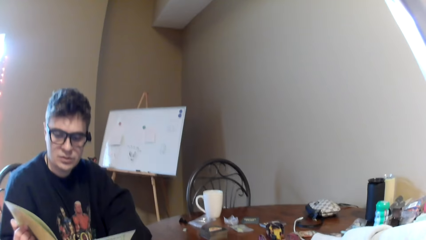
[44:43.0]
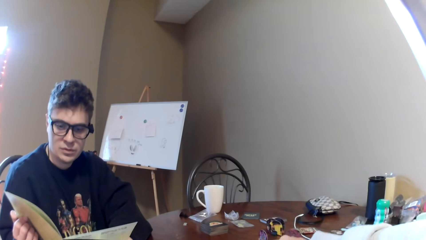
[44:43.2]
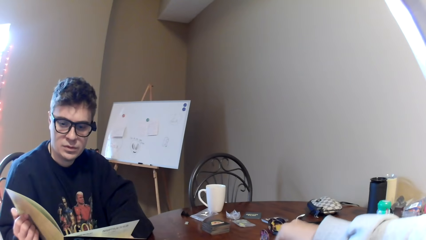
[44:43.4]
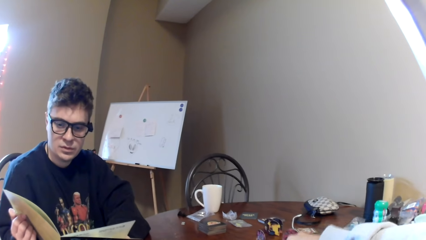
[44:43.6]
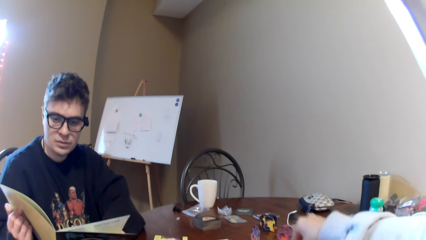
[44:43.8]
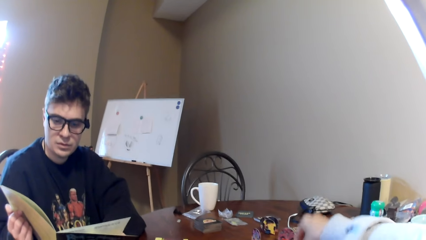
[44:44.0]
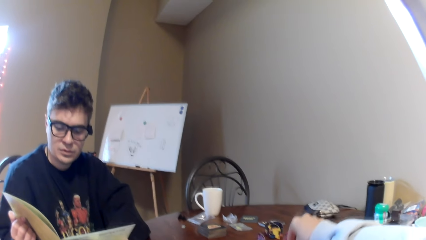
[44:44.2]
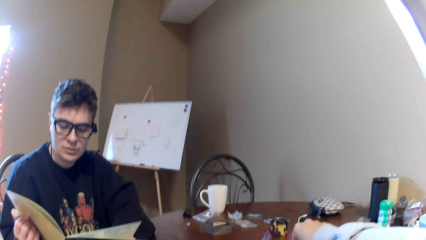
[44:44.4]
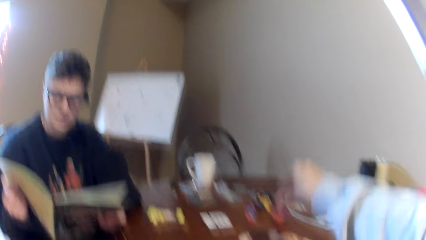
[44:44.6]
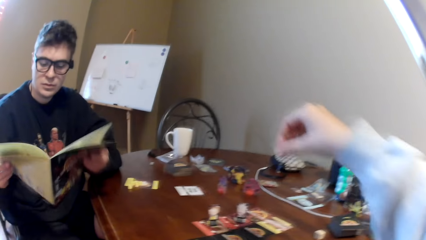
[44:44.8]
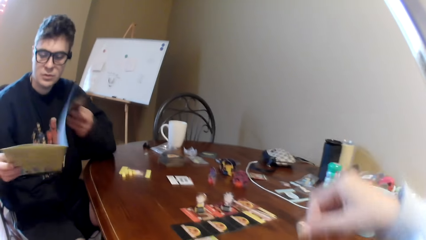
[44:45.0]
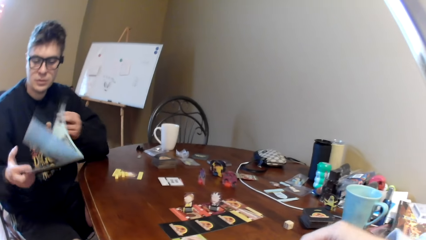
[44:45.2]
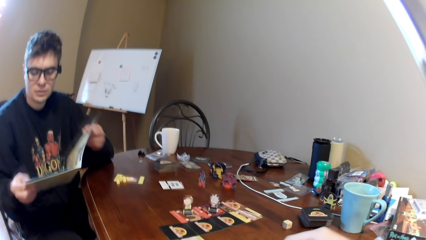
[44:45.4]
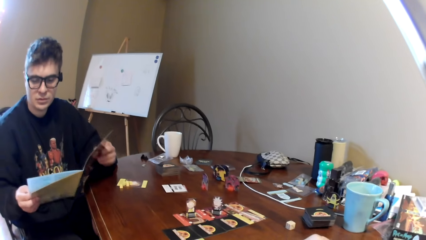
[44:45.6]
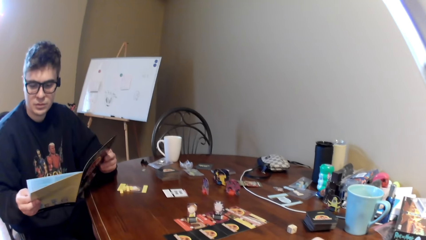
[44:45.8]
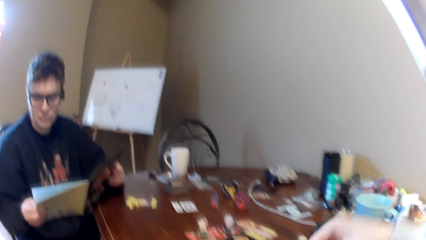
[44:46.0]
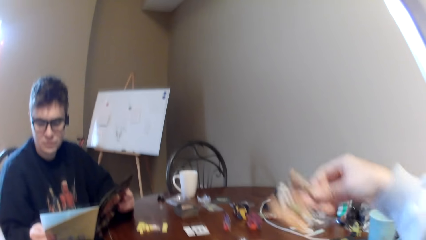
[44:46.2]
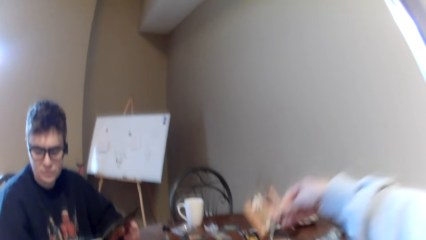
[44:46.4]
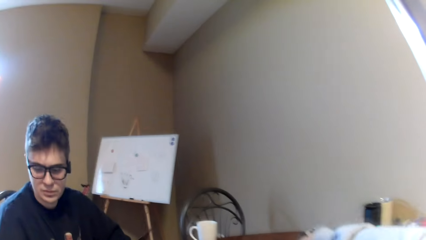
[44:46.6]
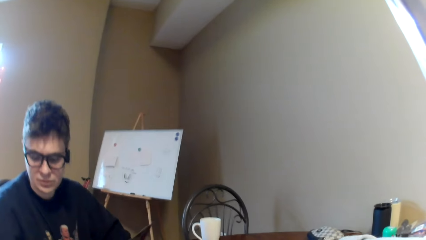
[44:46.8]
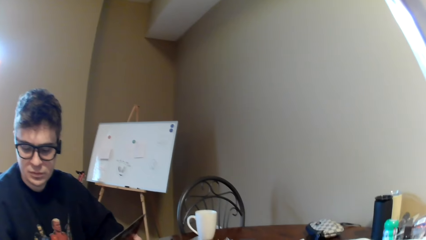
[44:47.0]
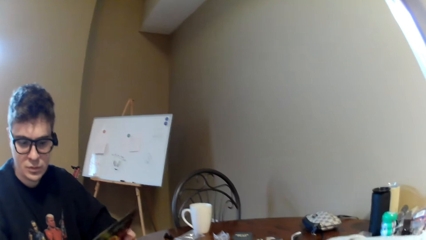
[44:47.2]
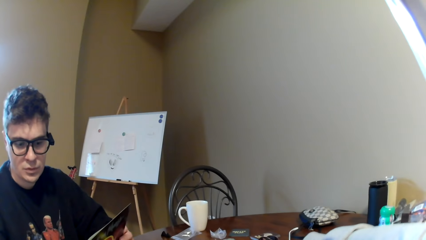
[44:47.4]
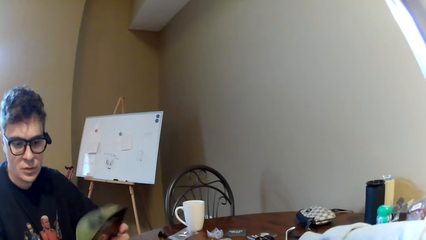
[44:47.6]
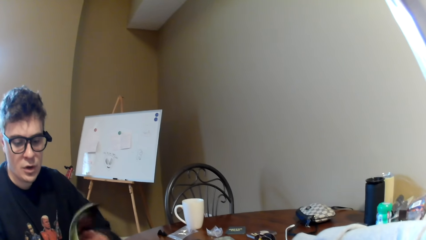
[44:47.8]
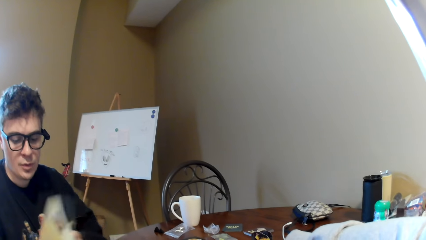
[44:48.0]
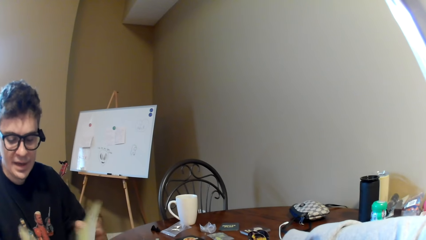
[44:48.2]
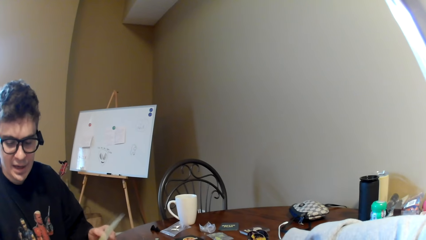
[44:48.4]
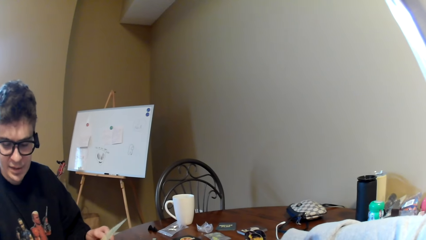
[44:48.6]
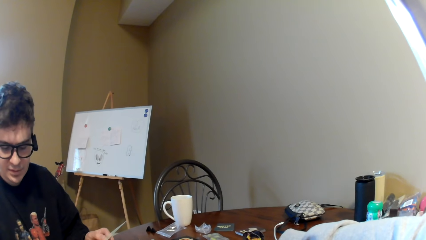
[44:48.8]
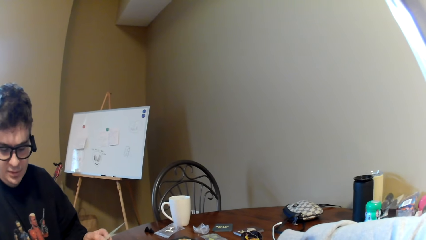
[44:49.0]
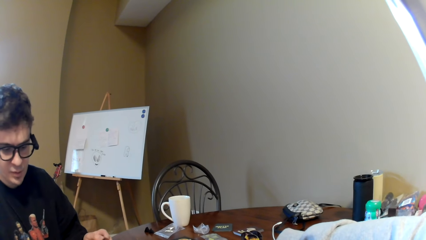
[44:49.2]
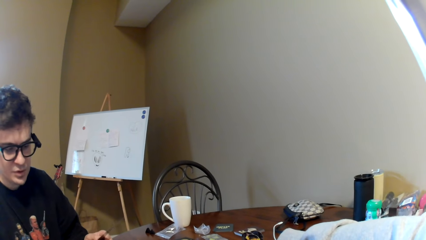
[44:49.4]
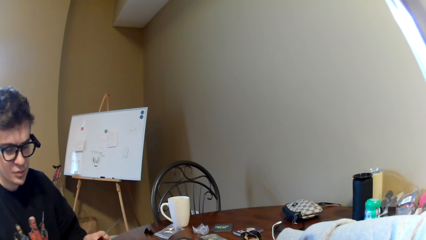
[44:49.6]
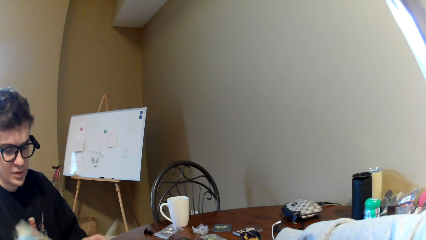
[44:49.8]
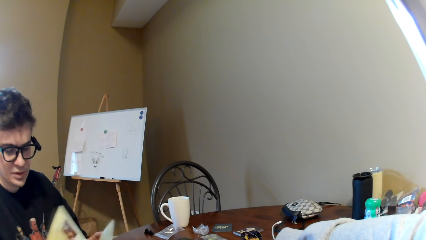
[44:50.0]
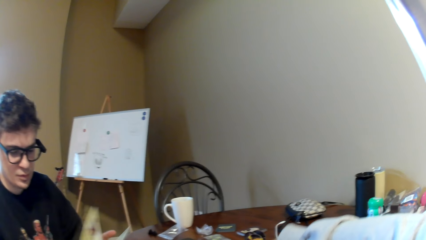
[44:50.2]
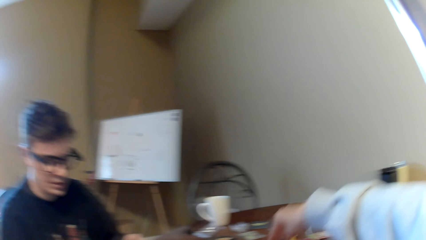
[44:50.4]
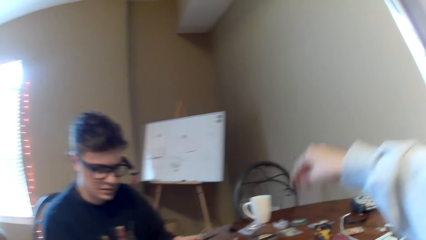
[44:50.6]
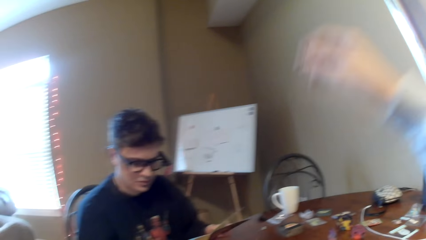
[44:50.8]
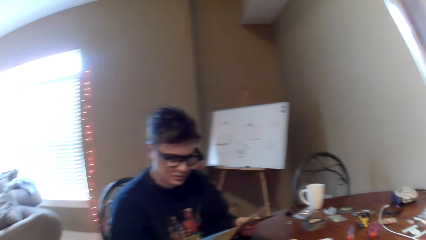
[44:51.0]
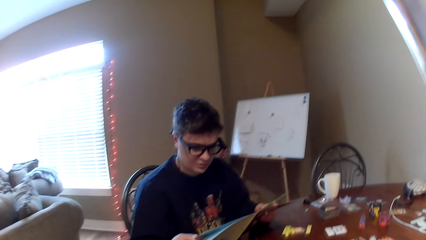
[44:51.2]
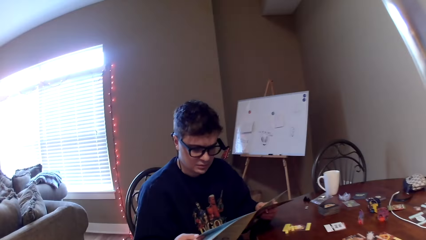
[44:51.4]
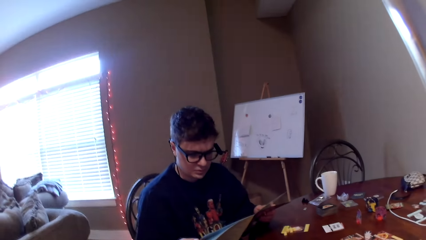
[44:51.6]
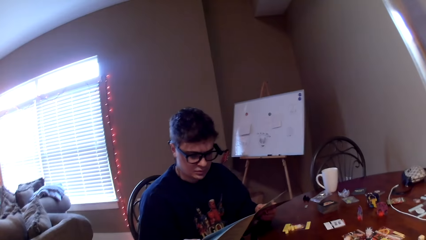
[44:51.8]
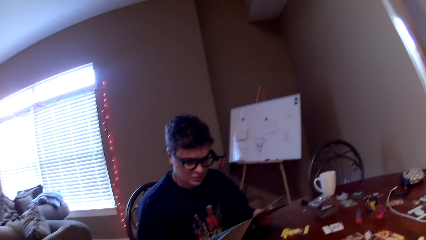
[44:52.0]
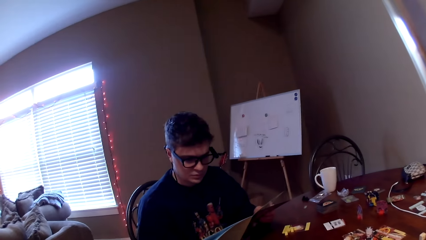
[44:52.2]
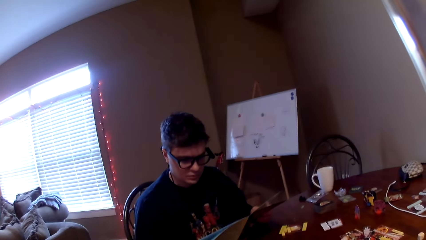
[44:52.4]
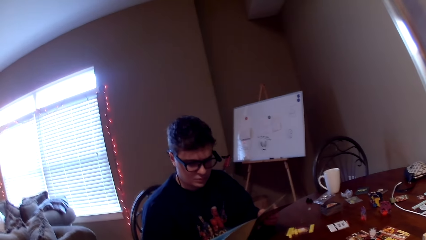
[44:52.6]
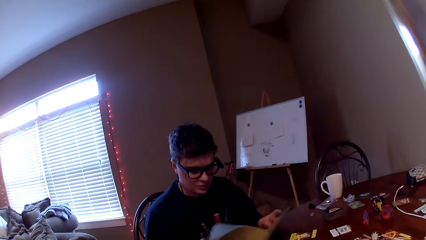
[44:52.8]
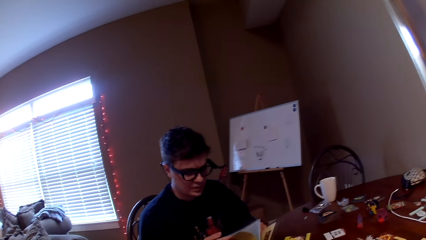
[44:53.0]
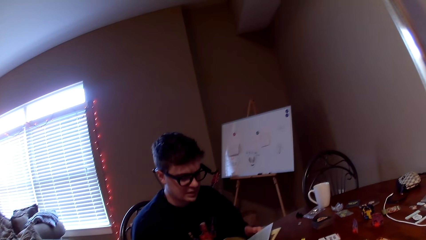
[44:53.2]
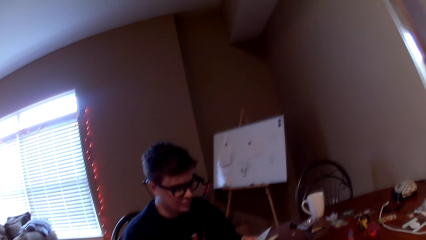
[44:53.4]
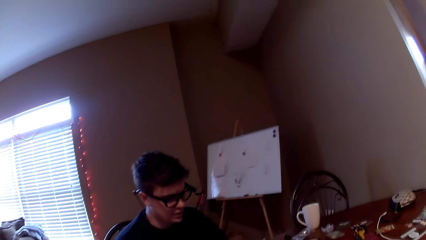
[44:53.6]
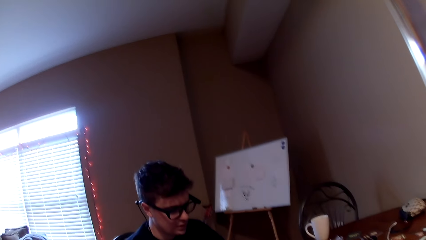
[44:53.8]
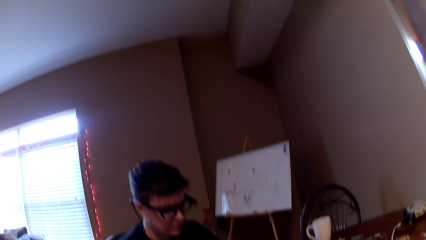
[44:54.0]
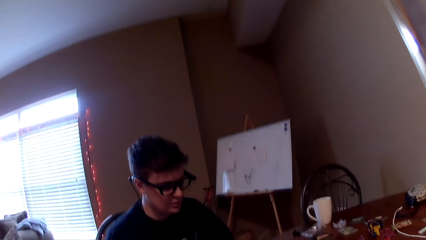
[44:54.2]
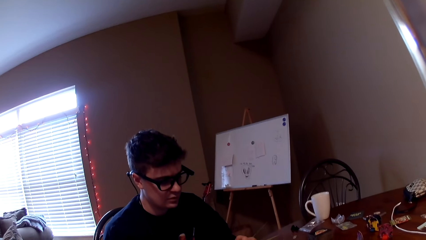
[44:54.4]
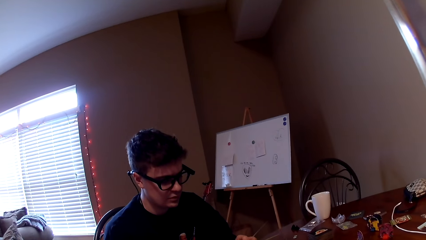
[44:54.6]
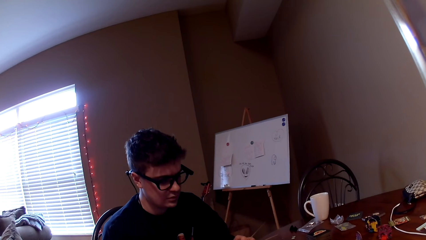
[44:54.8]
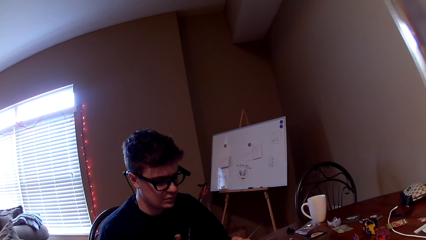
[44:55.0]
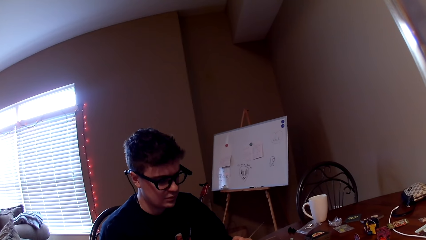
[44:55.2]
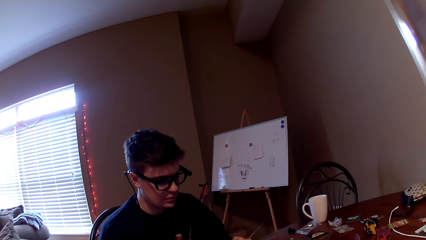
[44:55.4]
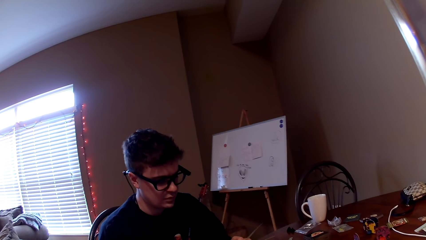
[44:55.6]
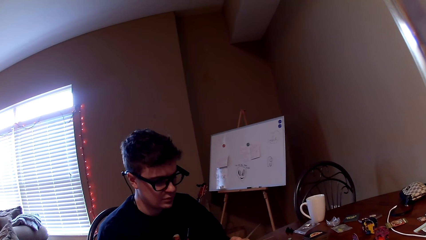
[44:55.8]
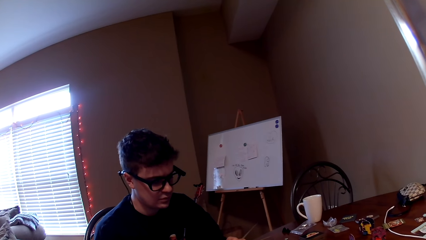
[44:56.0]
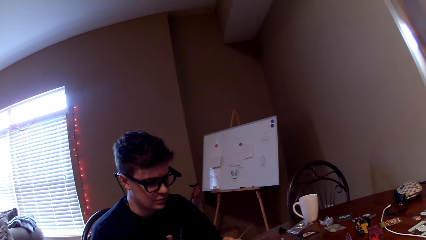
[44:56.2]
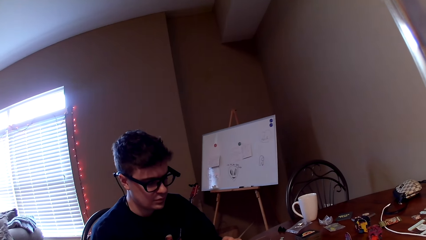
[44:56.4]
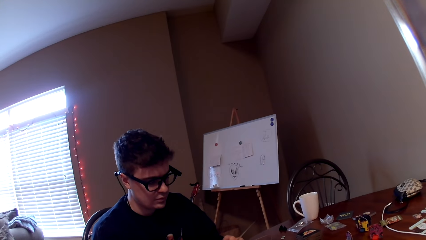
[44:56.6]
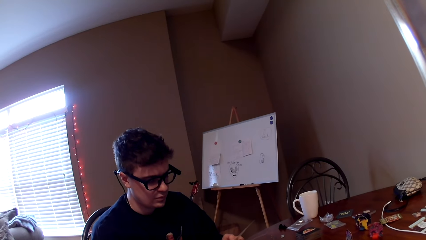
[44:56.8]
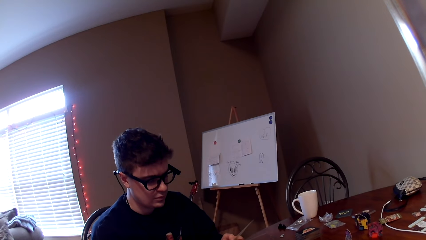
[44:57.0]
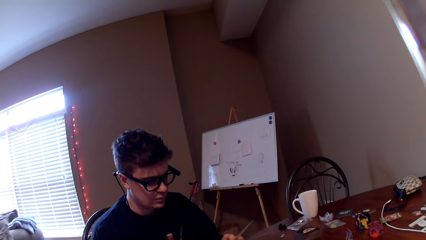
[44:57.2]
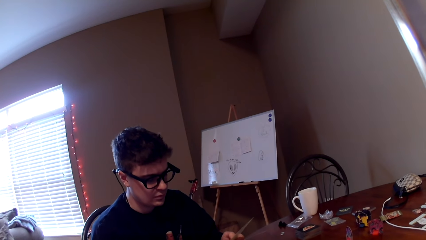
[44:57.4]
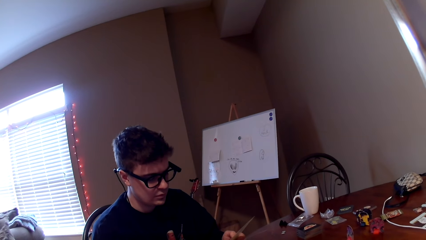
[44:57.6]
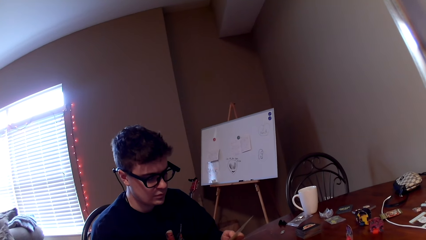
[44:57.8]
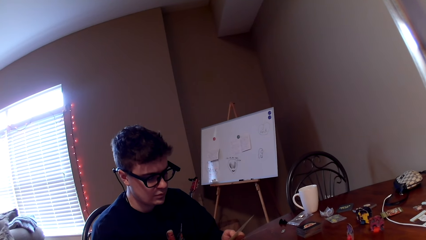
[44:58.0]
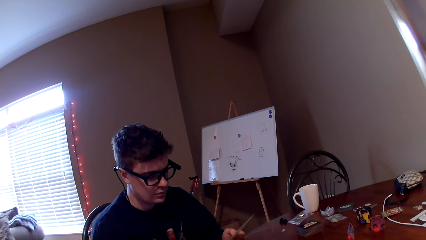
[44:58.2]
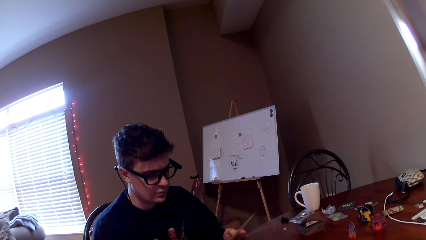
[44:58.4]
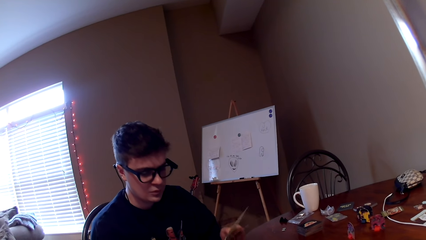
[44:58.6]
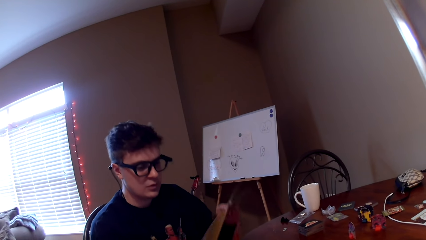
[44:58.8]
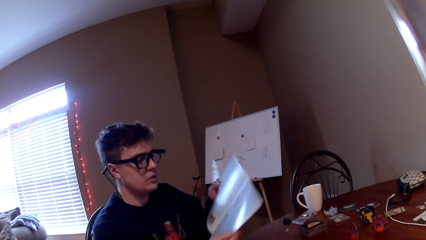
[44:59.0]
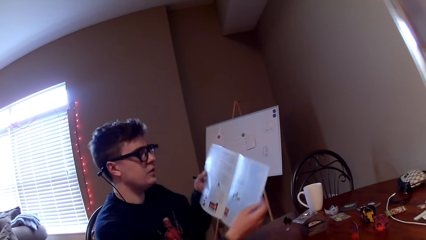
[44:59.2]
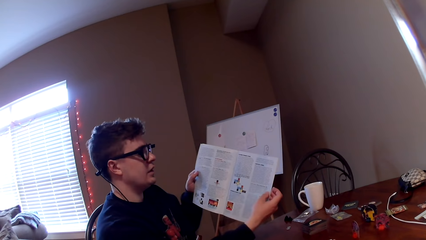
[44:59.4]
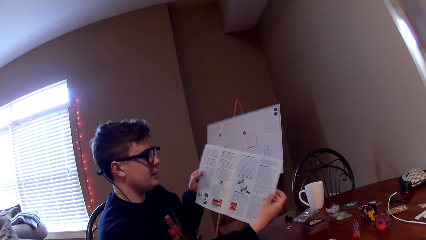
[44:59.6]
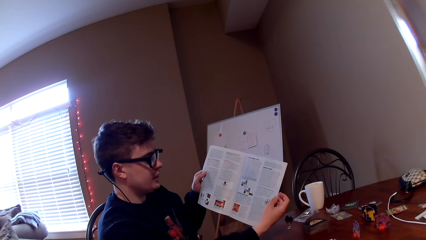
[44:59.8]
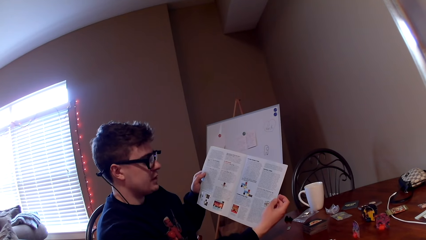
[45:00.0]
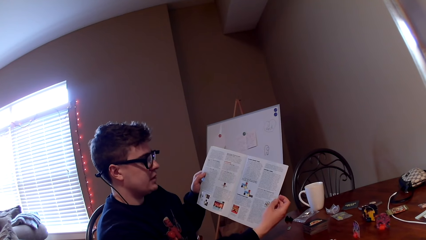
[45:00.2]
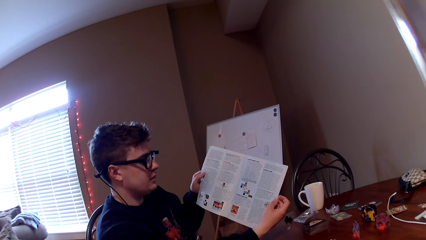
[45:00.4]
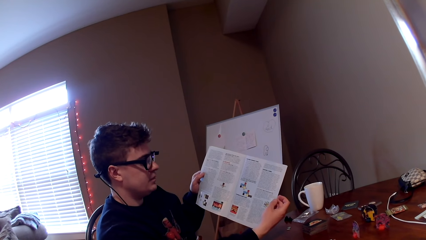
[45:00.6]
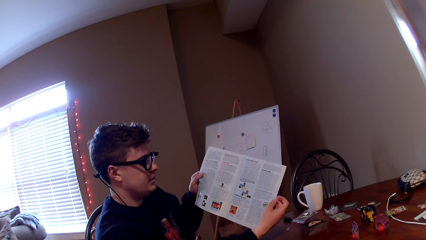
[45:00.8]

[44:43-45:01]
The camera wearer moves his right hand on the table. He lifts the right hand. A man turns the pages of a magazine. The man reads the magazine. The camera wearer holds the card. He lifts the playing card, puts down the card and looks at the man. The man turns the pages of the magazine. The man reads the magazine. The camera wearer moves his hand from the table. He lifts the right hand and looks around. The man reads the magazine, turns the pages of the magazine and reads the magazine. The man lifts the magazine, shows the magazine to the camera wearer and lifts the magazine.
